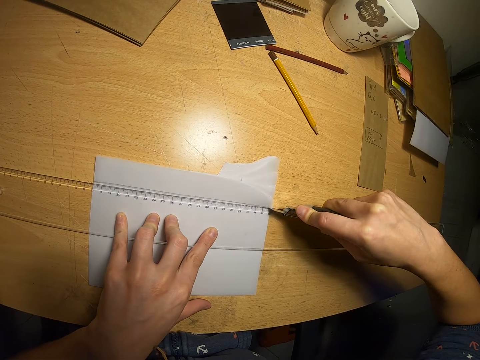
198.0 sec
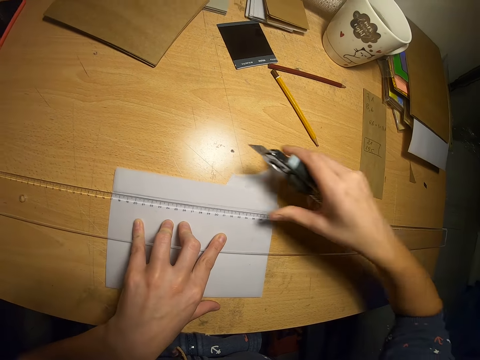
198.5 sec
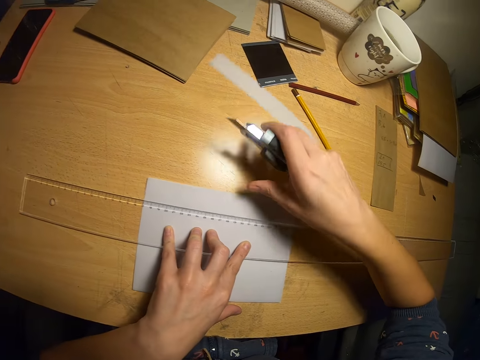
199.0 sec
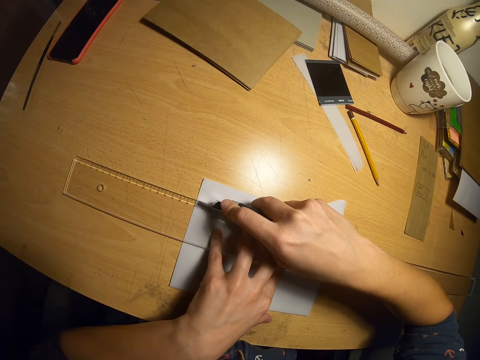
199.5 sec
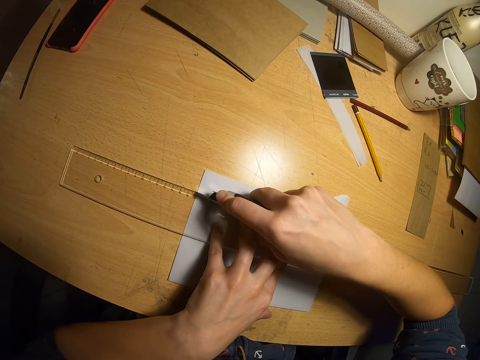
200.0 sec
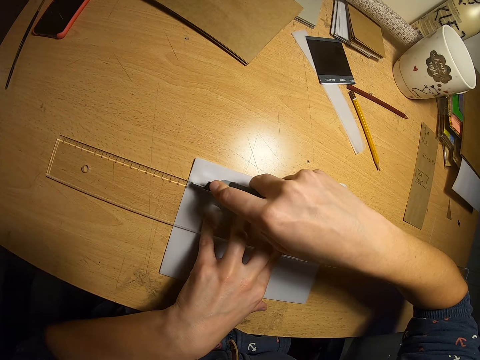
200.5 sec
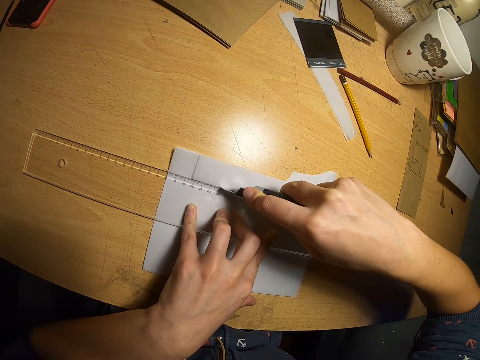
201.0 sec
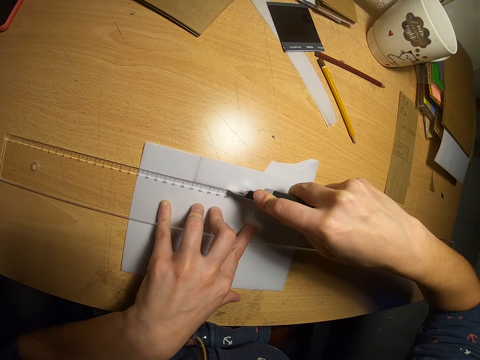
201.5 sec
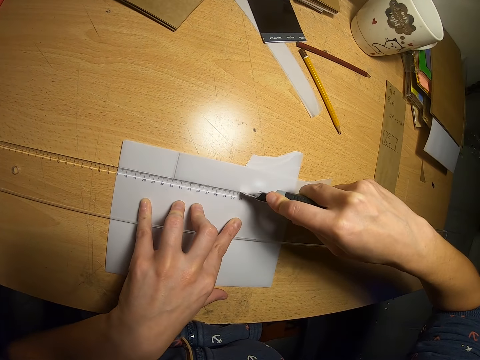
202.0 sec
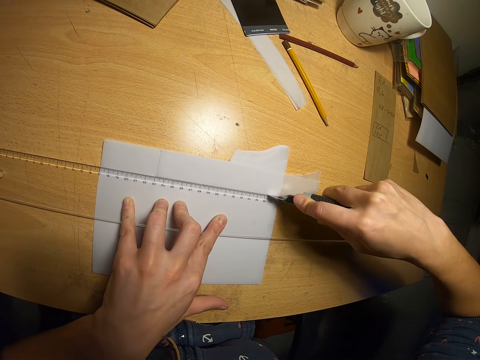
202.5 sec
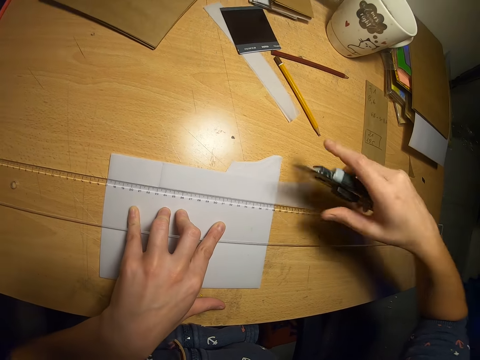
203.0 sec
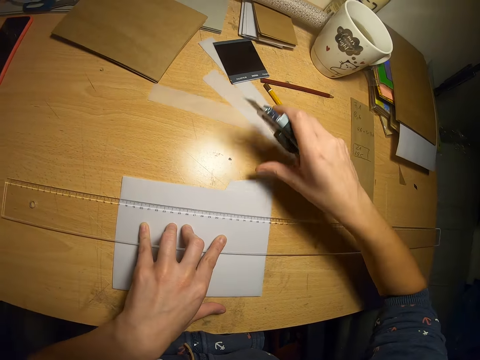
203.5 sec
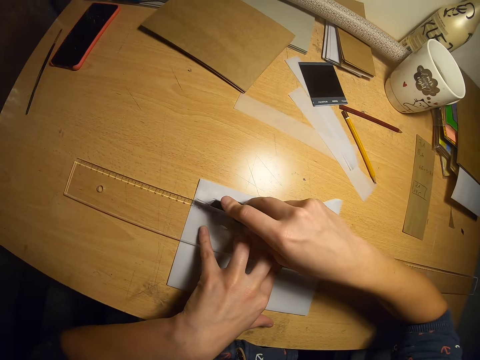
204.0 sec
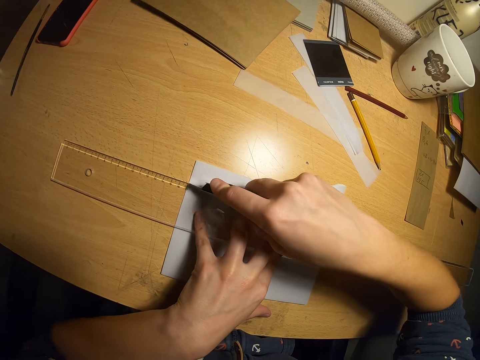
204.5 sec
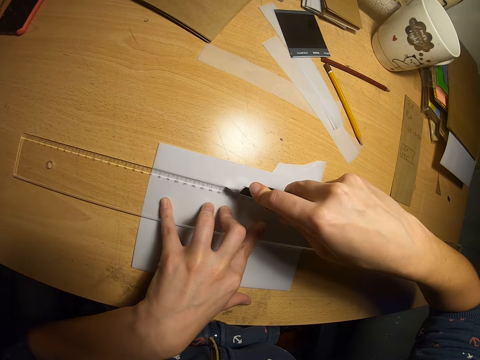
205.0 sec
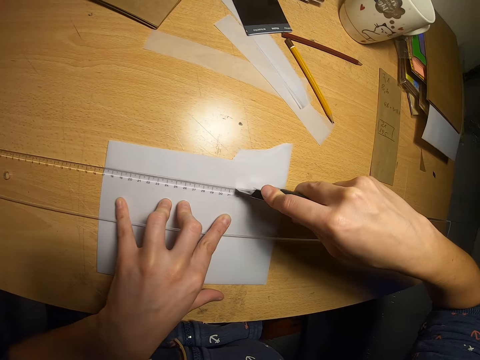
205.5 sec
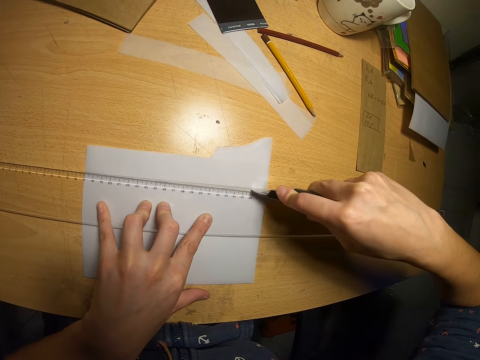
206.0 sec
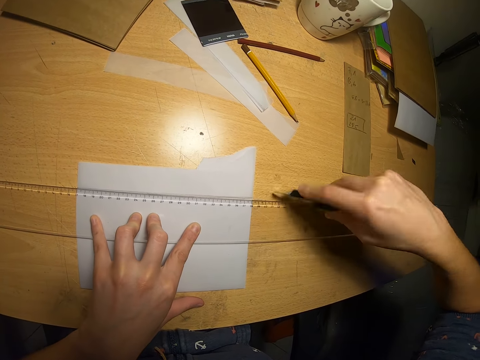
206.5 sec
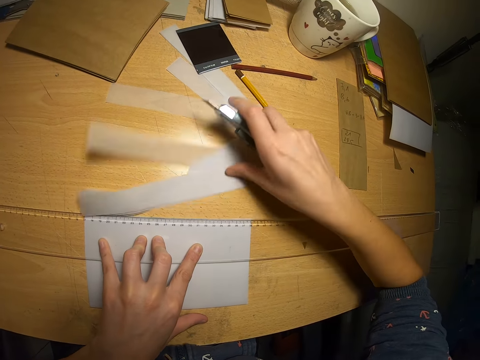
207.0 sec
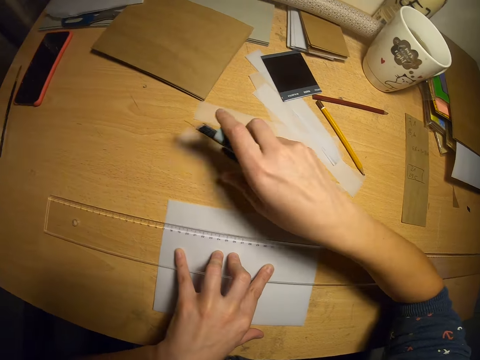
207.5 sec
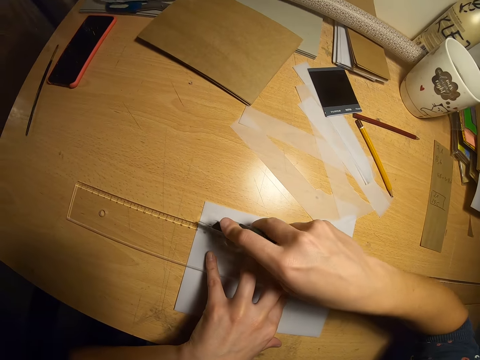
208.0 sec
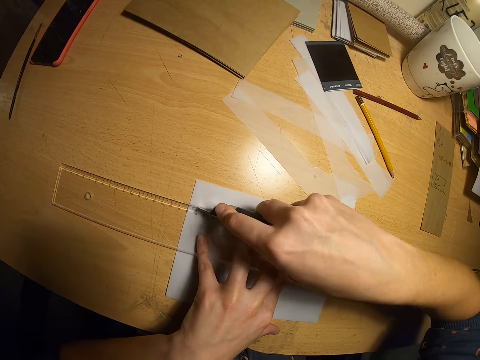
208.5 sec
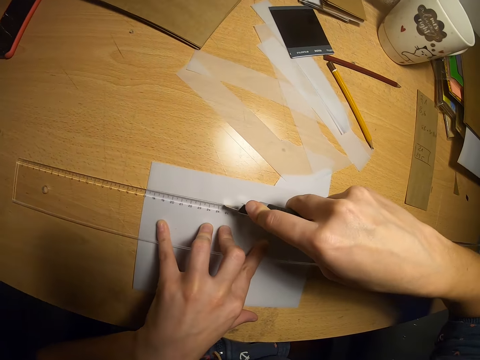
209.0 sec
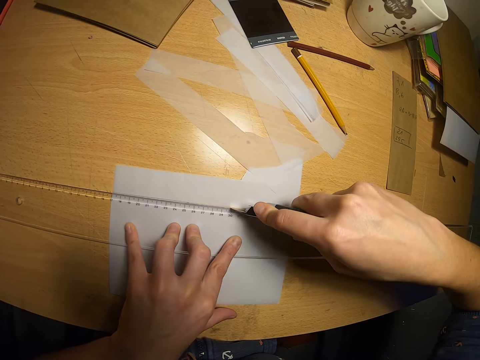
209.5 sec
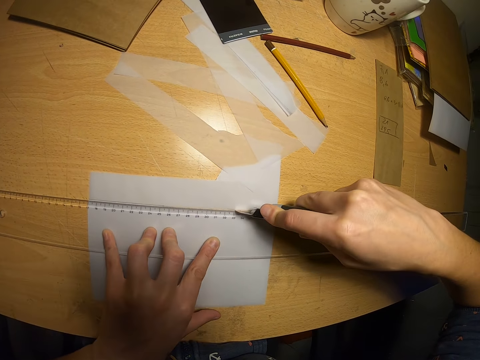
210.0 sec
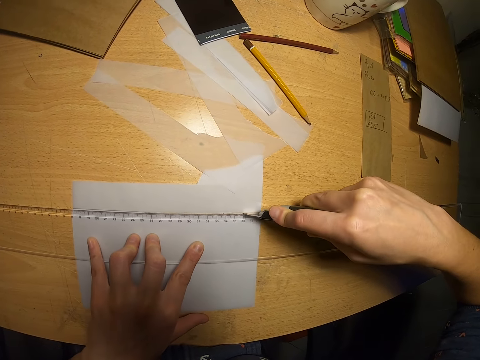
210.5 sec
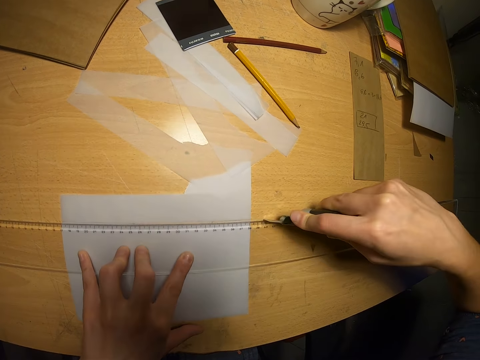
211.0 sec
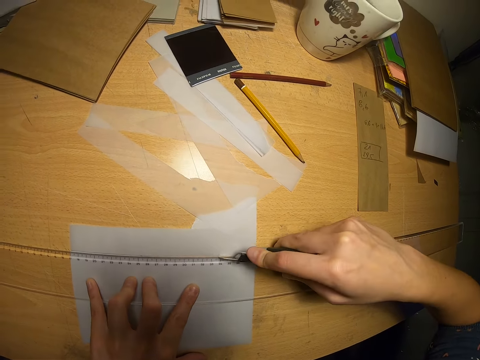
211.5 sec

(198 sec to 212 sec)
The camera wearer takes off a piece of paper. They throw the piece of paper away. They cut the papers with a cutting blade. They take the pieces of paper away. They cut the papers with the cutting blade.

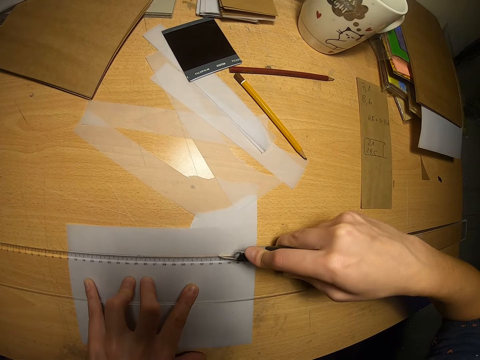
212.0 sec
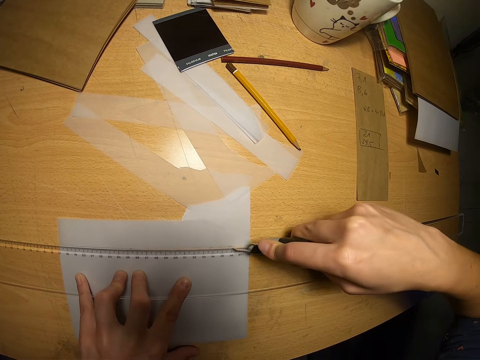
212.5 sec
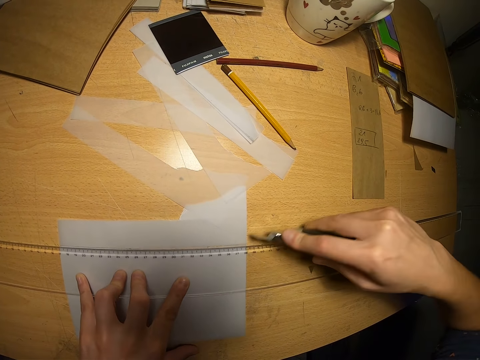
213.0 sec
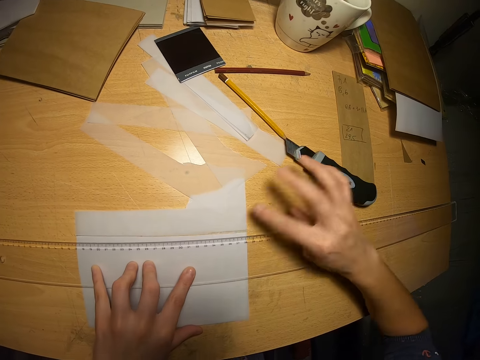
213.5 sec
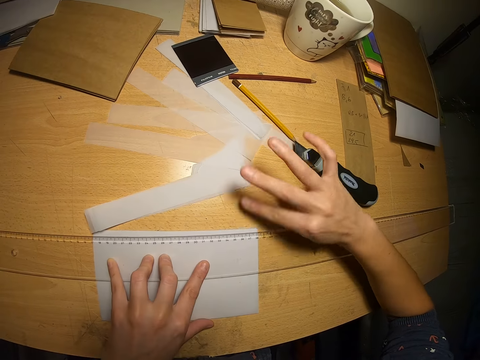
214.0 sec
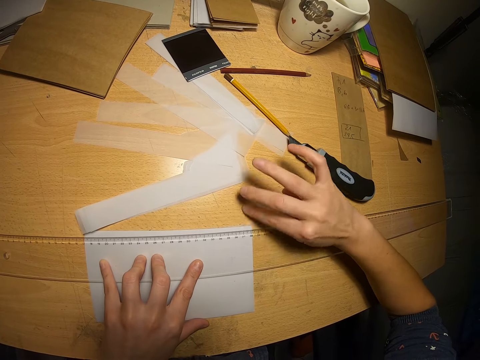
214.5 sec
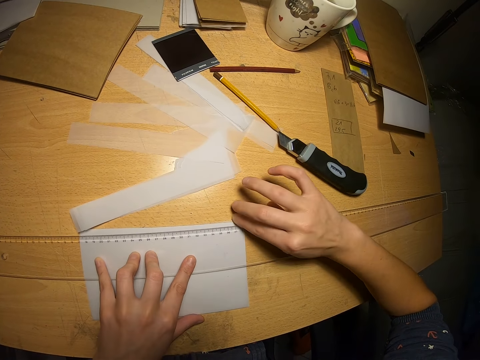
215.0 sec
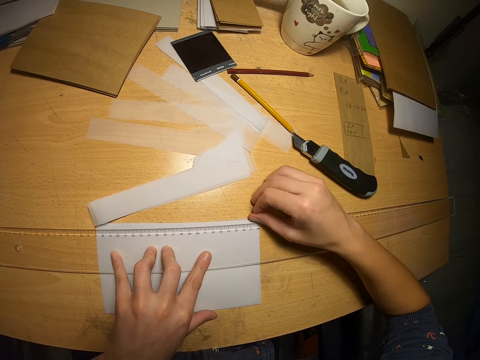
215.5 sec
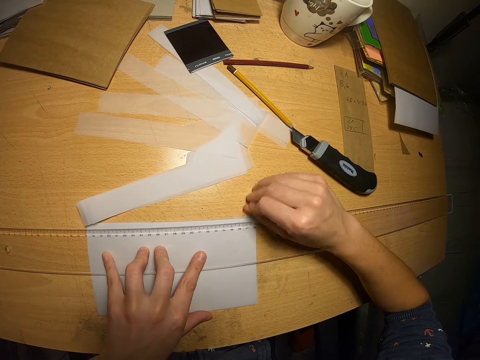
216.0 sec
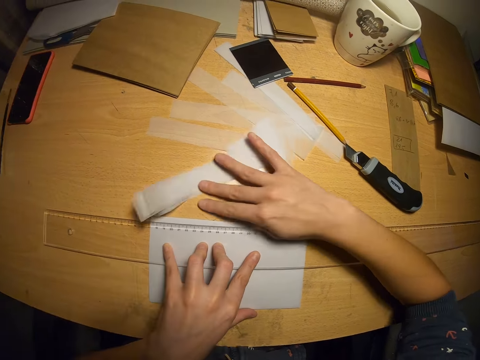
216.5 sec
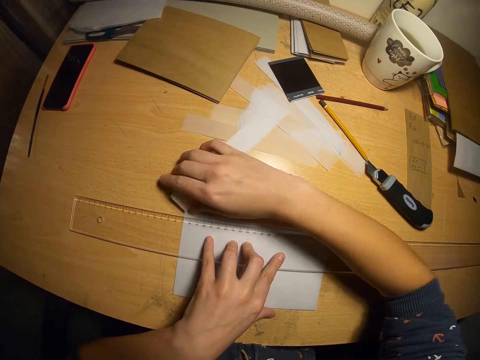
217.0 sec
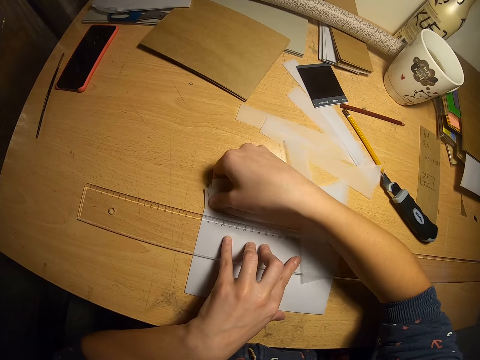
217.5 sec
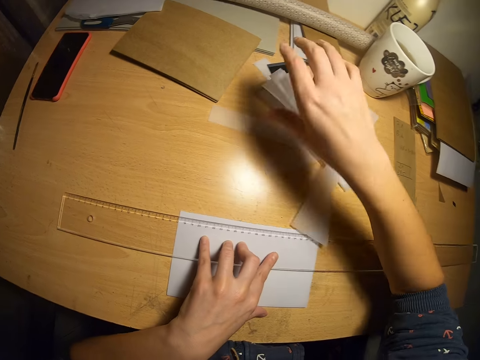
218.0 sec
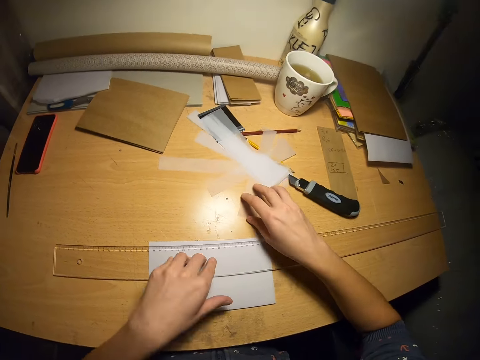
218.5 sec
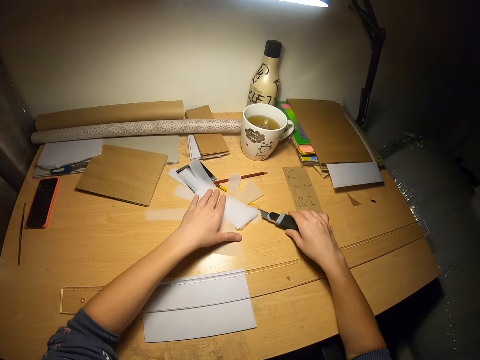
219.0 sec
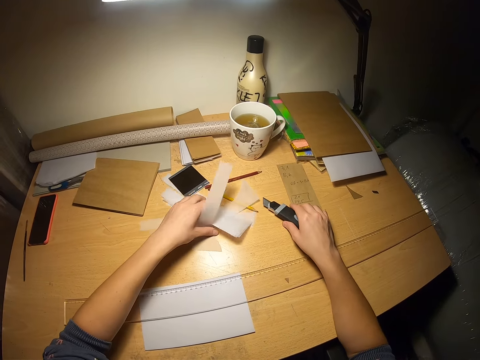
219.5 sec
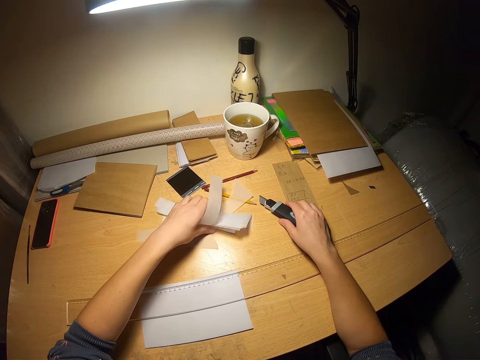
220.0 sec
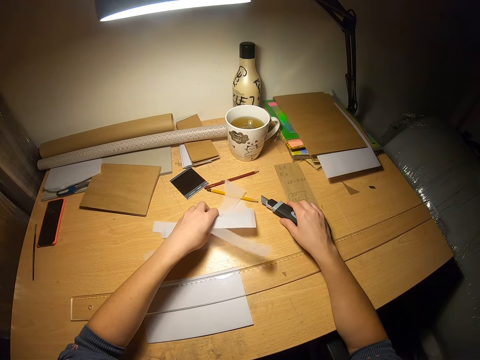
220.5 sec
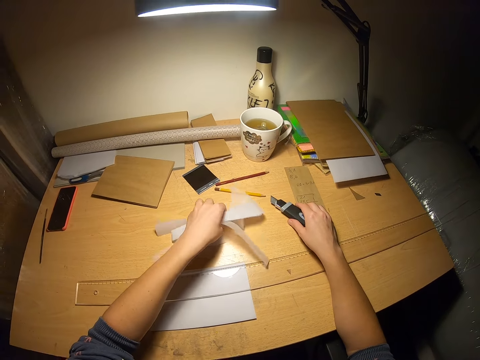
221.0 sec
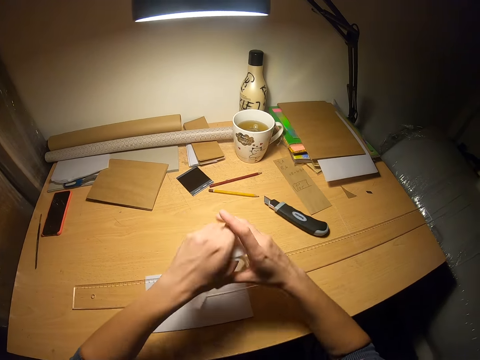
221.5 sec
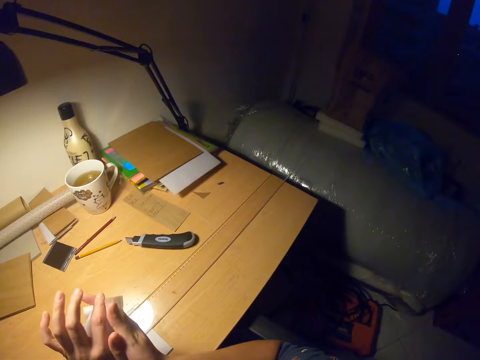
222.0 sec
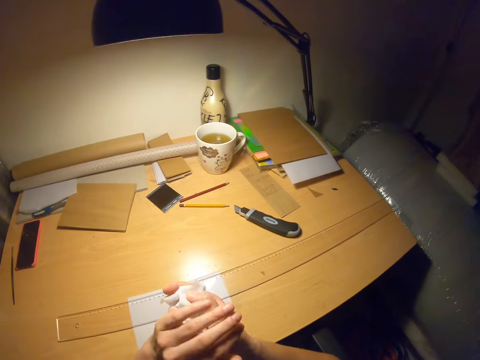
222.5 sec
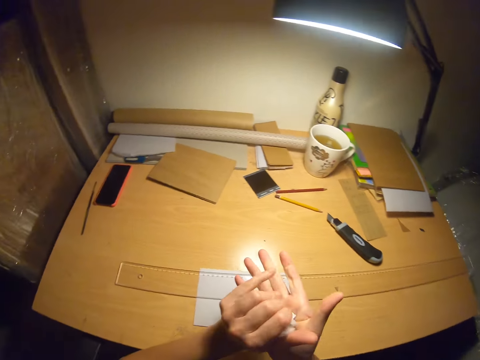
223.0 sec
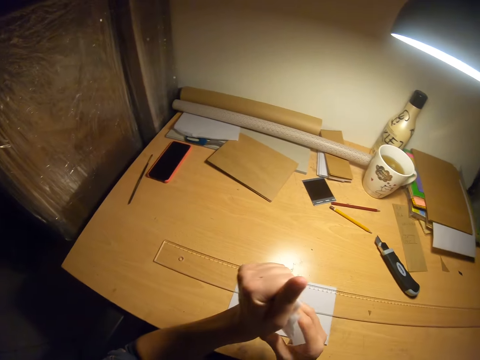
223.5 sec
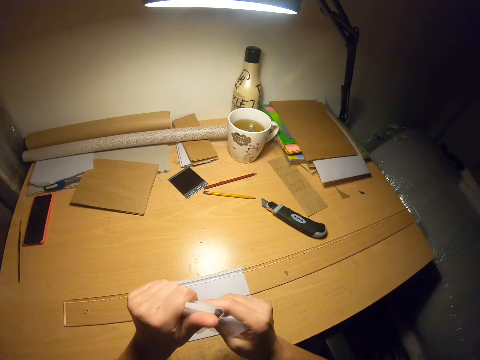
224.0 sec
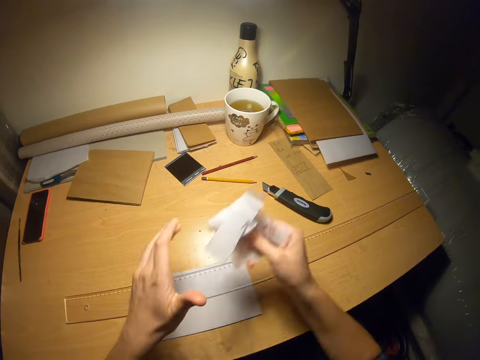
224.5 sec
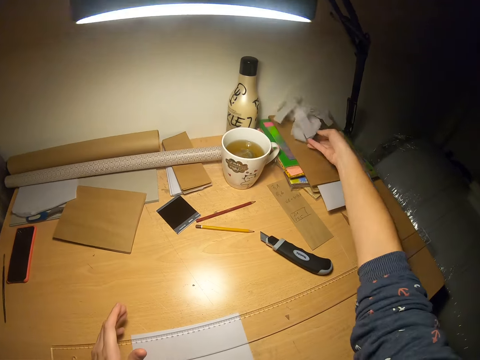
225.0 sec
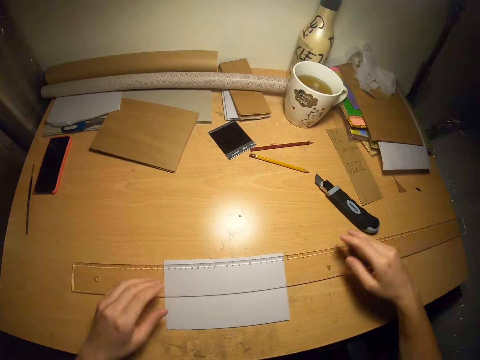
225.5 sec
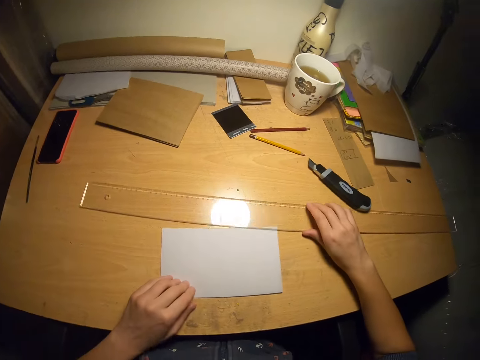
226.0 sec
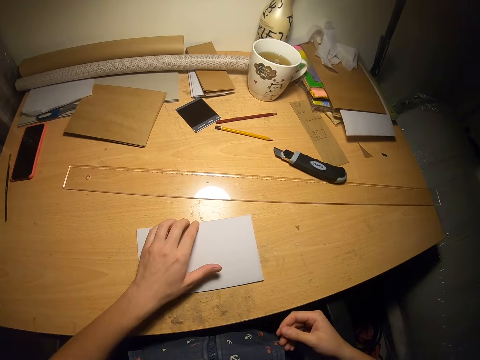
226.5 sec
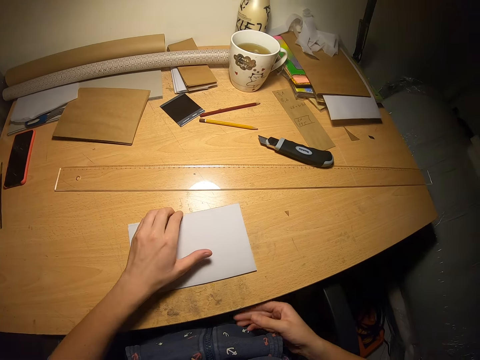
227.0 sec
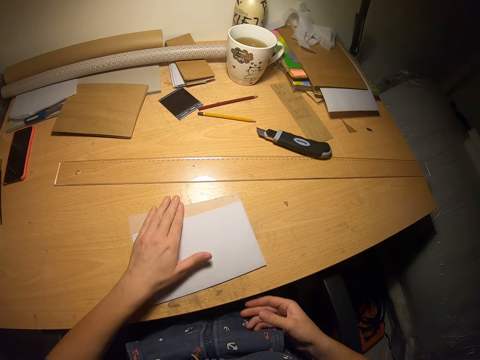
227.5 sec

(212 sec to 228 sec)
The camera wearer drops the paper cutter on the table. He adjusts the papers on the table. He pushes the pieces of paper away. He picks up the papers with his left hand from the table. He folds the pieces of paper. He drops the papers on the table. He throws the papers at the far end of the table. He adjusts a ruler on the table. He pushes the ruler aside.
